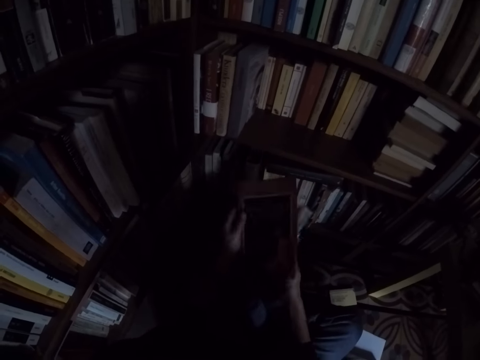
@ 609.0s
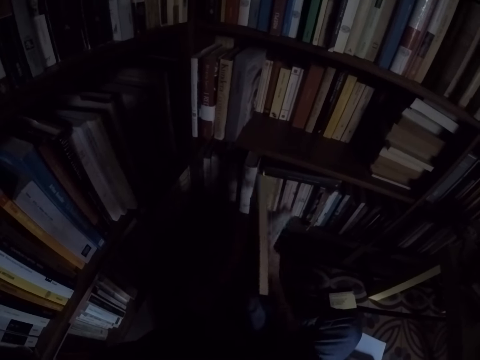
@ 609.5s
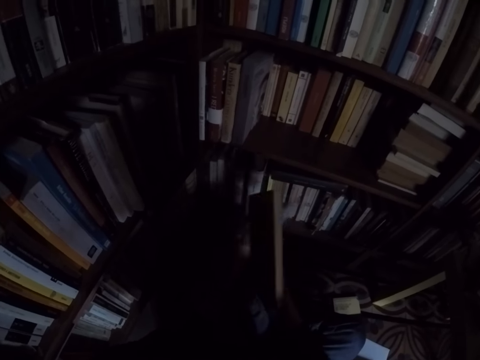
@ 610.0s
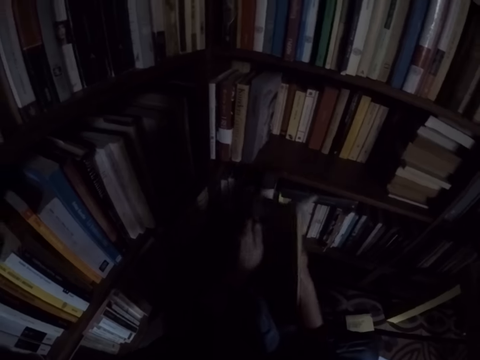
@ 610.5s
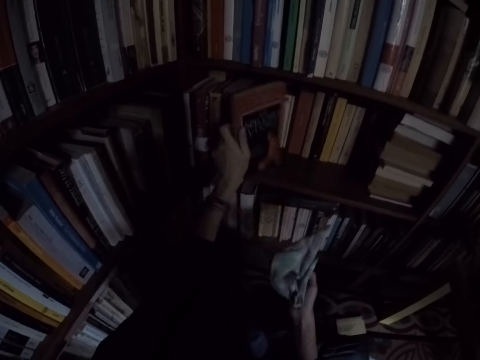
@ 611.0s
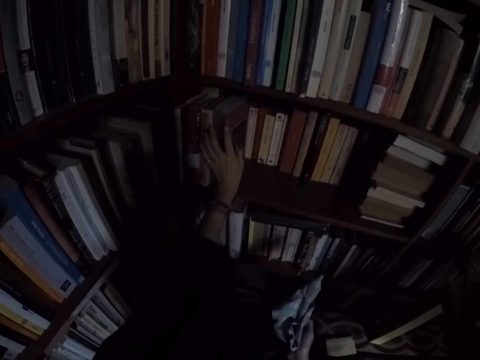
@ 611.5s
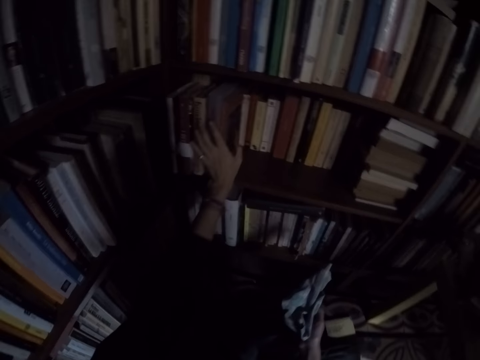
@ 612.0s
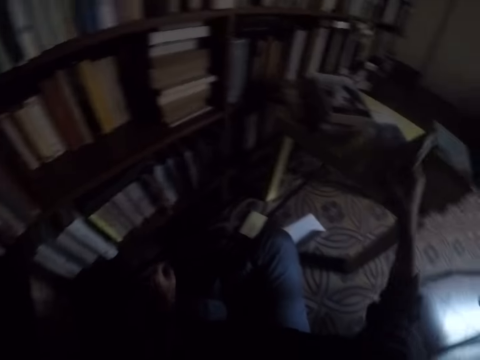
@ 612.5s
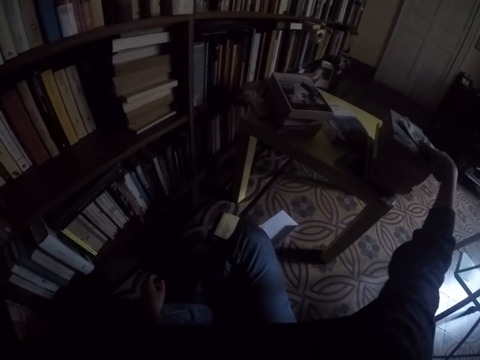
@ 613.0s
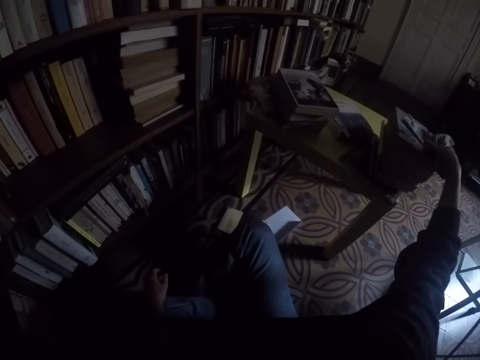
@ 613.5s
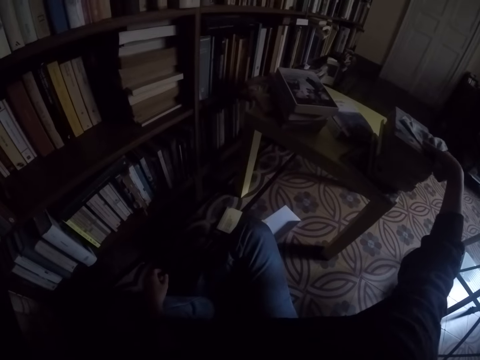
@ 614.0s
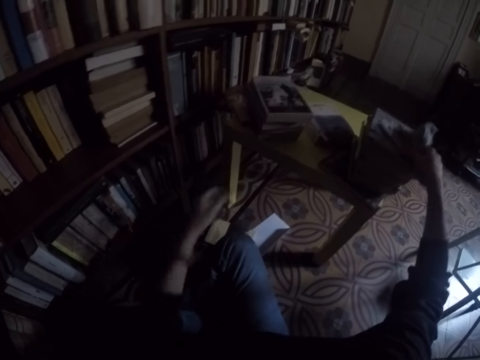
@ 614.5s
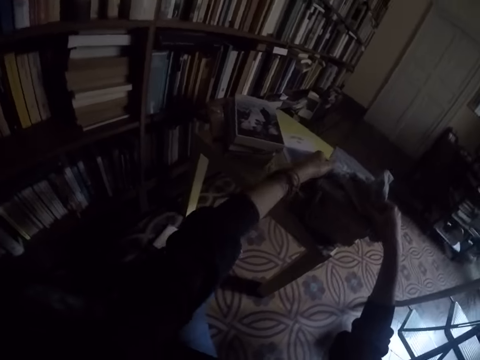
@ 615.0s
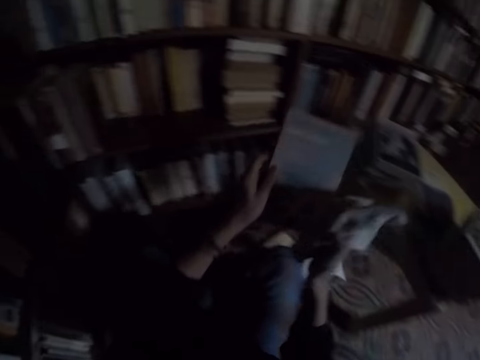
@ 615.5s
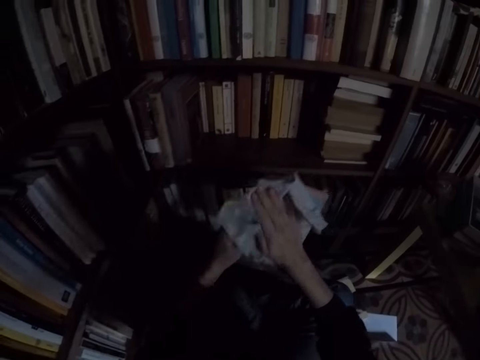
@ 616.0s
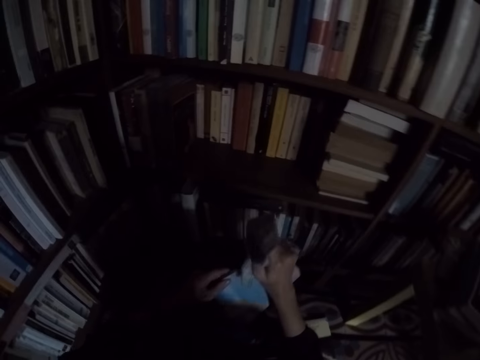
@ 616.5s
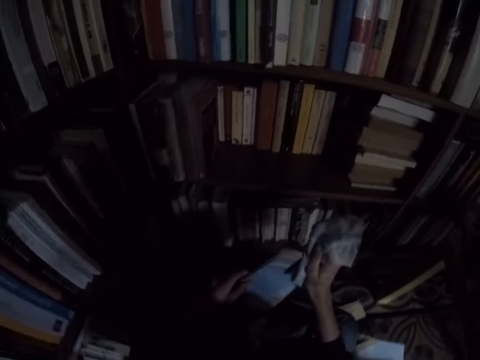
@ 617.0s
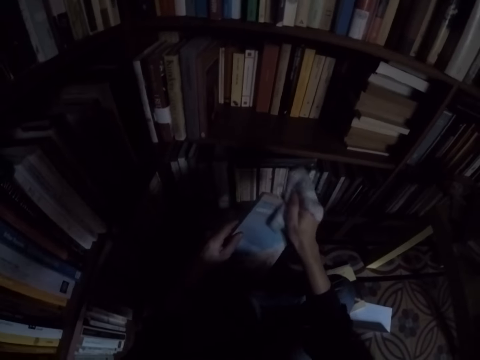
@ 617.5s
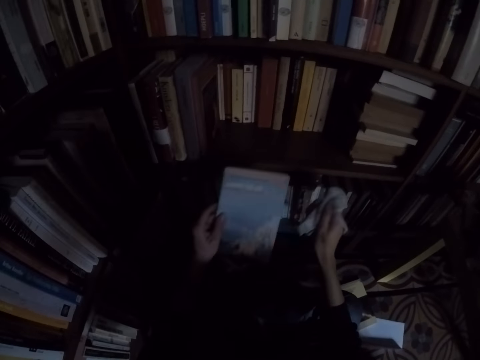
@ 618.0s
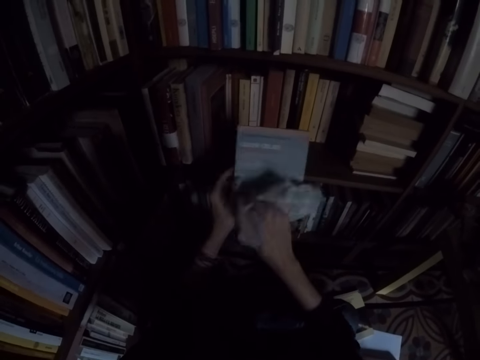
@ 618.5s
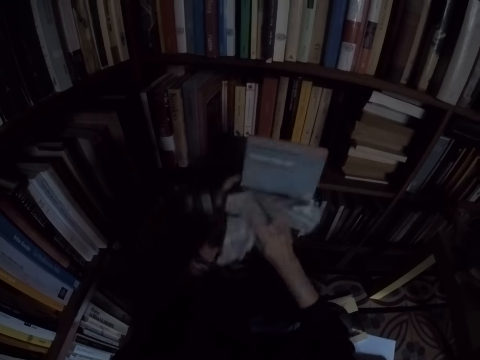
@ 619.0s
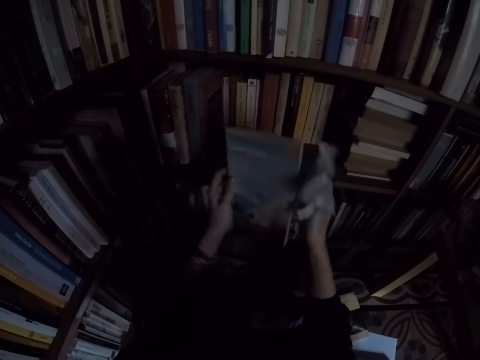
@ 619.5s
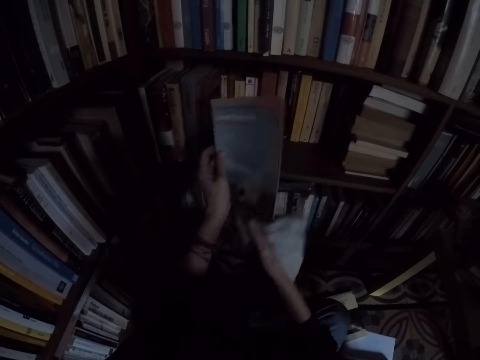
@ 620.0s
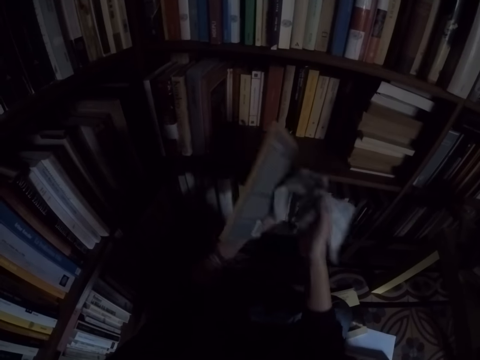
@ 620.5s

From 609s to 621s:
The camera wearer places the book on the shelf with his left hand. He takes a book from the top of another book on the table with both hands. He cleans the book with the rag in his right hand.

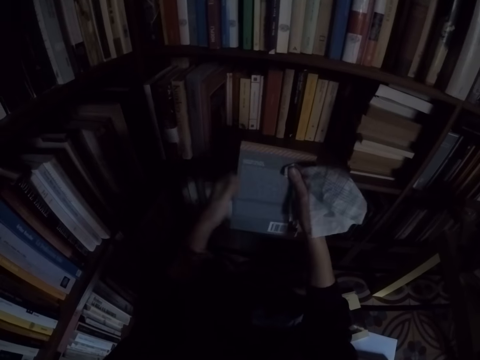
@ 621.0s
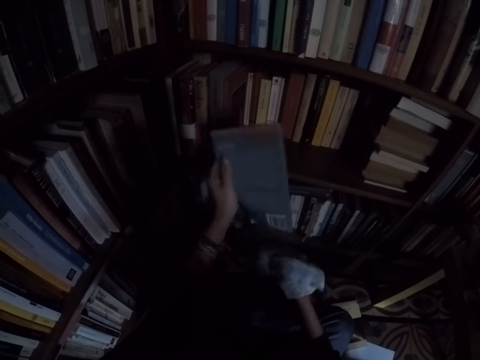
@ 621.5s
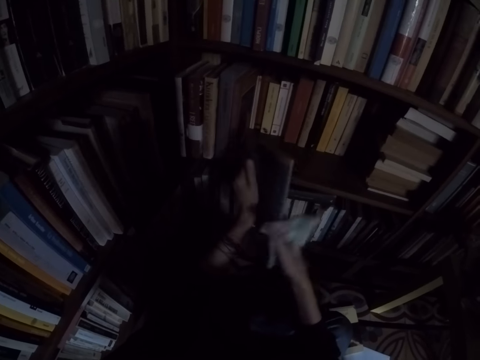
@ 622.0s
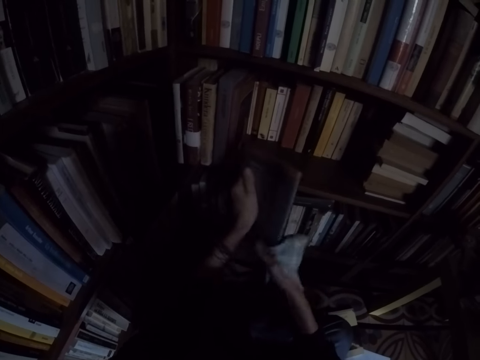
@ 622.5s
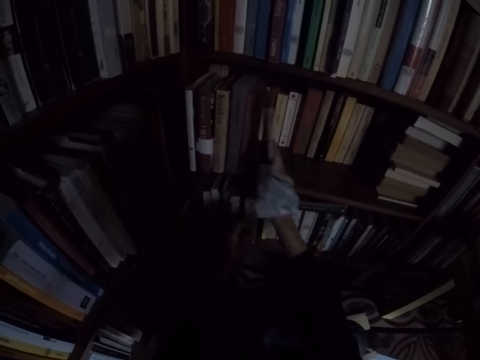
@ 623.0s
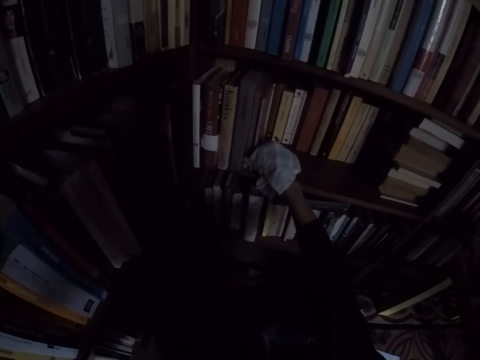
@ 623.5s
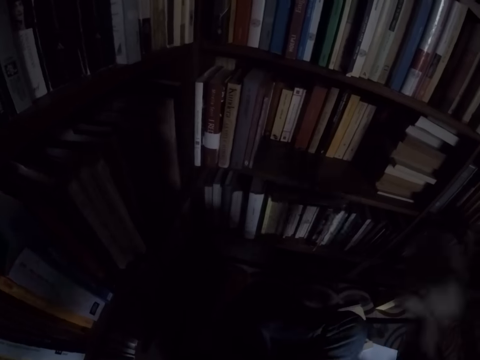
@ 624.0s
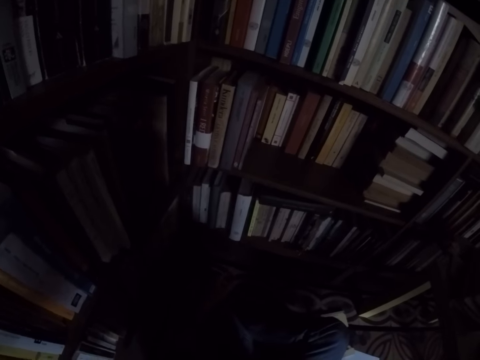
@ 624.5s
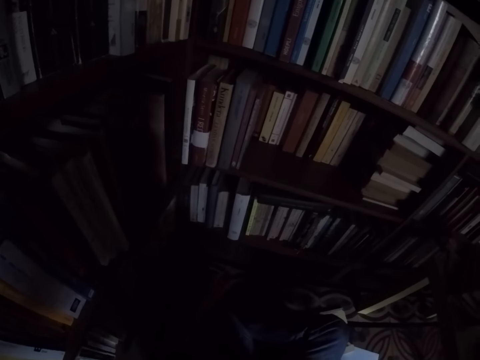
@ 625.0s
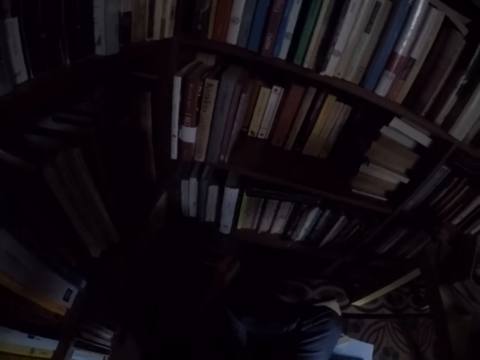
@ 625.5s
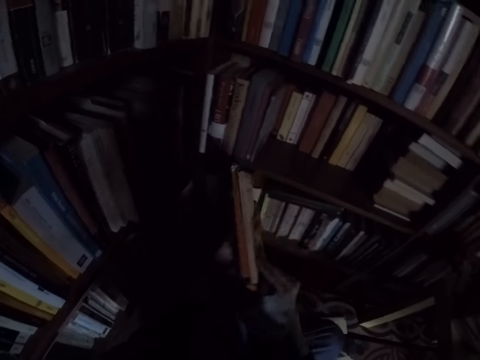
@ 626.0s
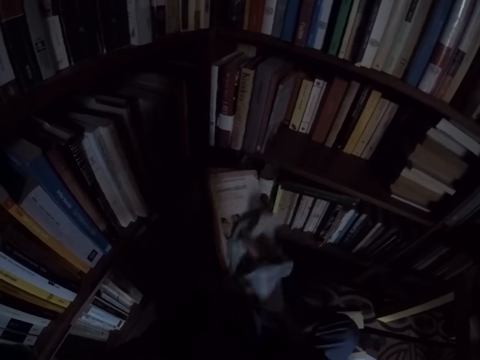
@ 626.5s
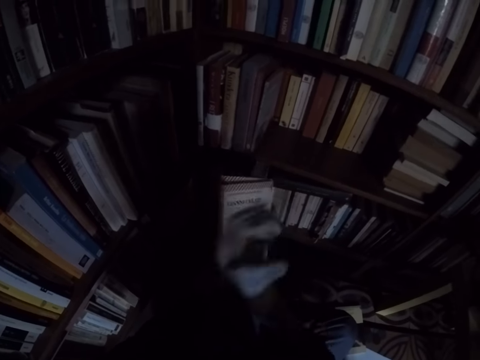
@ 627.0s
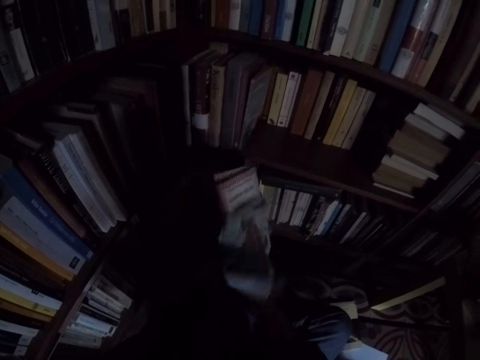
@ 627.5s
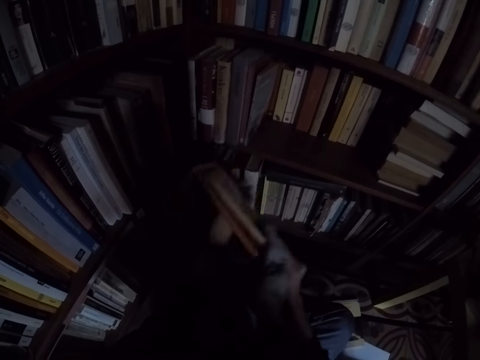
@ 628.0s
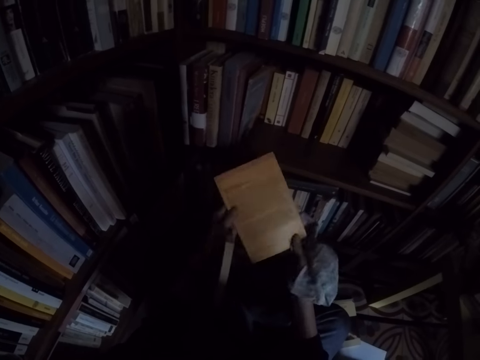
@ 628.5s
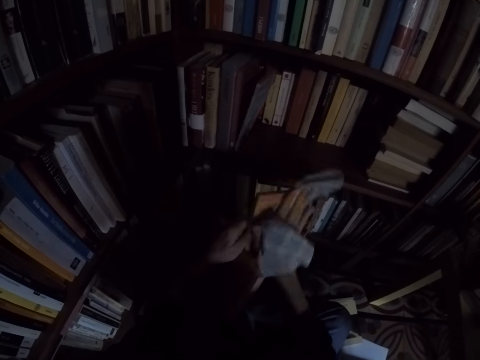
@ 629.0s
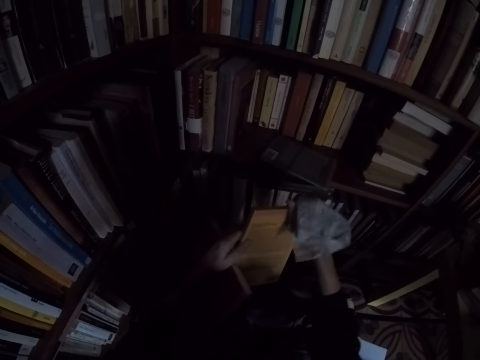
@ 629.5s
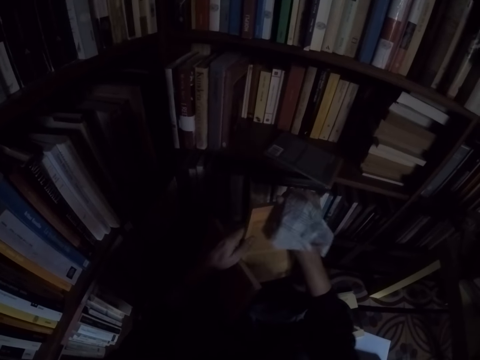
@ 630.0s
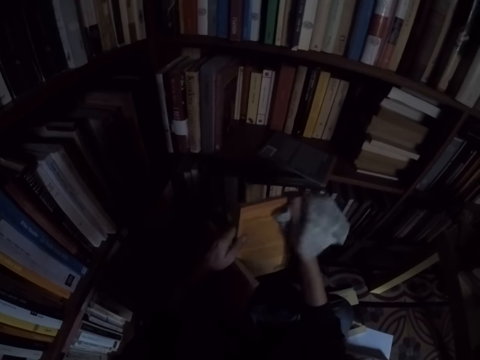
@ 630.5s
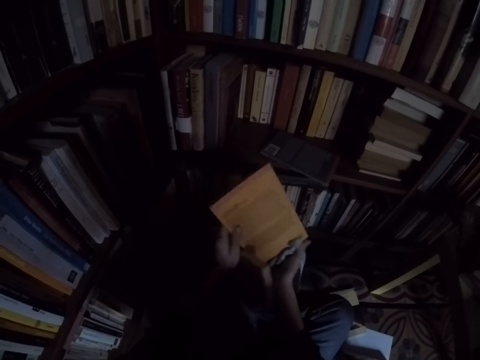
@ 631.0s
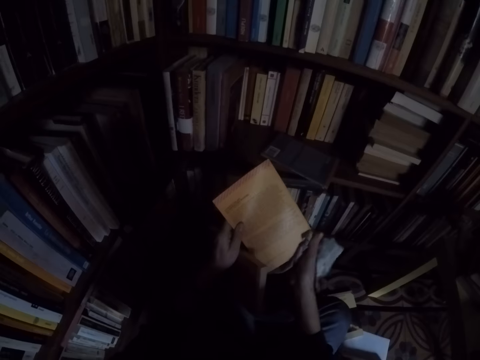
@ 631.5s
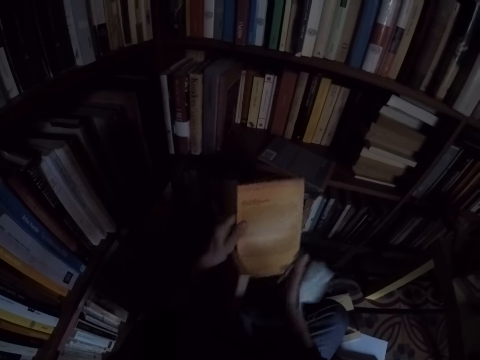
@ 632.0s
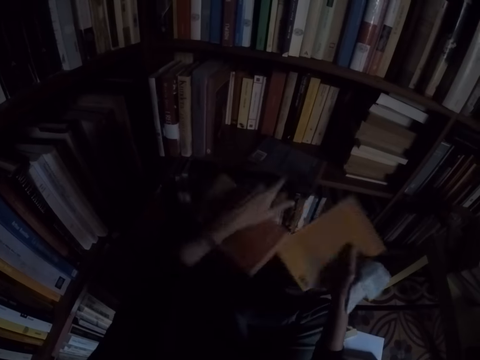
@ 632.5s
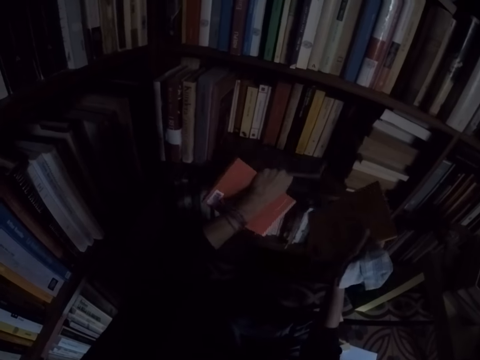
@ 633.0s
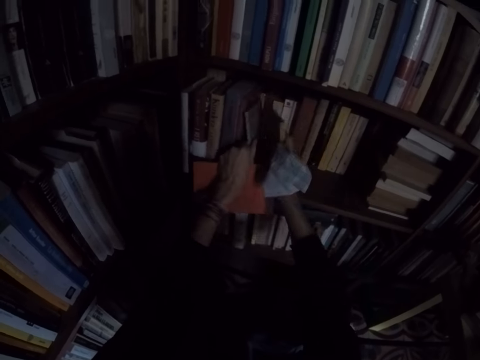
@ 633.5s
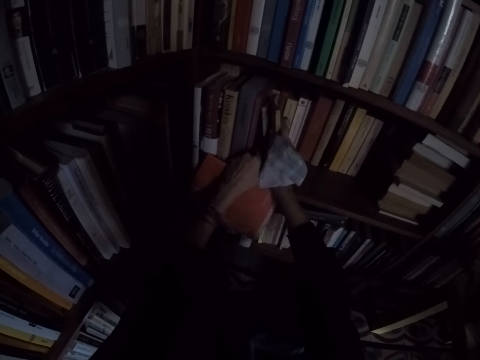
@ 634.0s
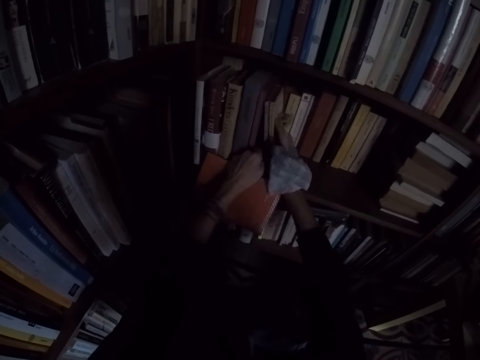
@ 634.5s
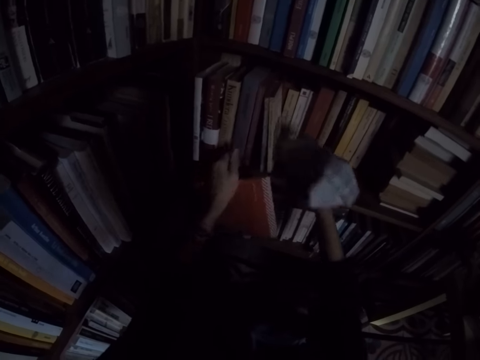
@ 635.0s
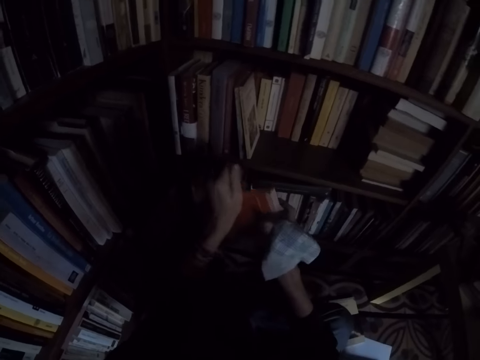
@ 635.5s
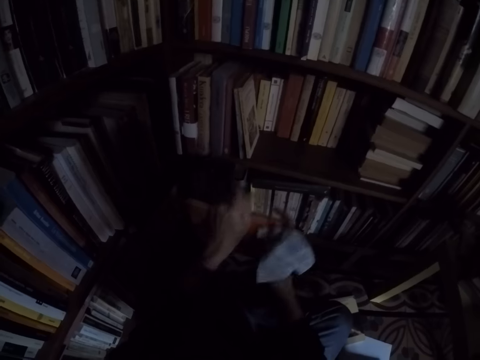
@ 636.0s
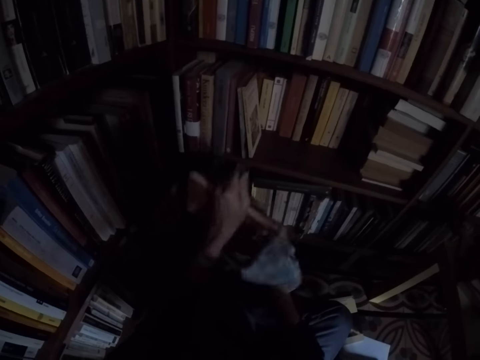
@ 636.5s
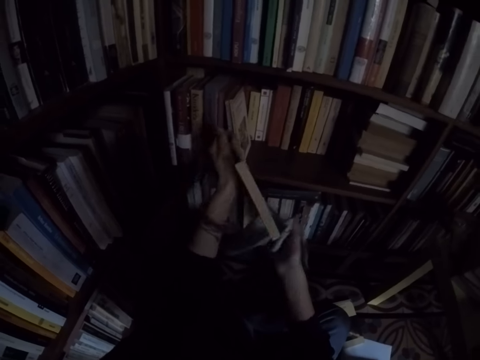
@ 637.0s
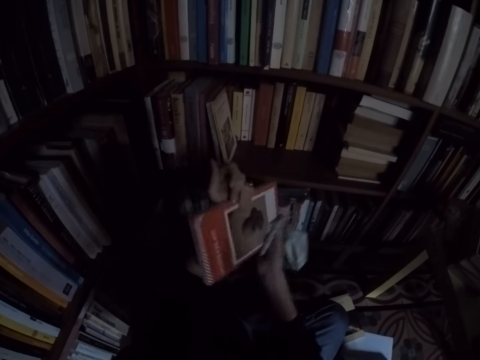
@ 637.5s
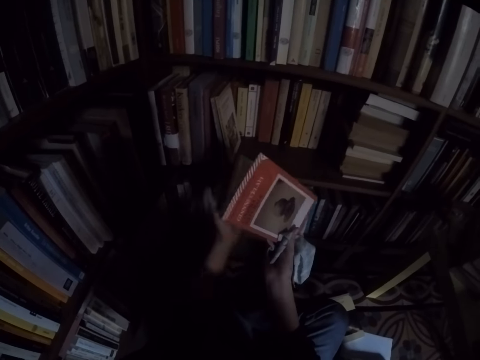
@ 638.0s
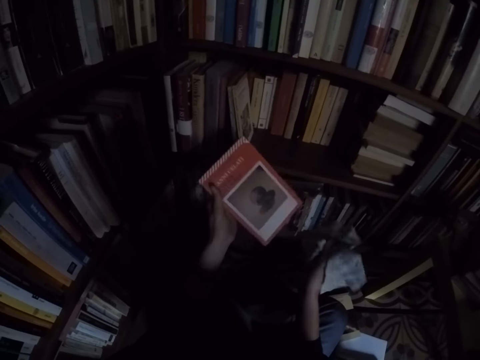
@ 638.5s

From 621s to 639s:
The camera wearer places the book on the shelf with his right hand. He picks the books from the table. He cleans the book with the rag in his right hand. He raises the book on the shelf with his left hand. He places the book on the shelf with his right hand. He cleans the book with the rag in his right hand.
